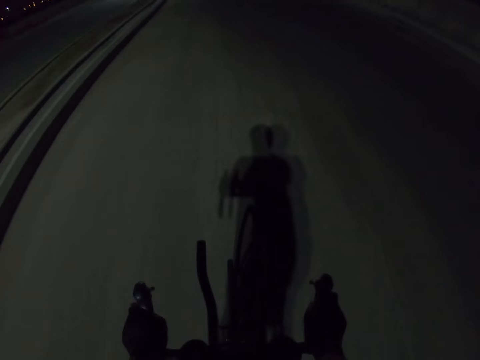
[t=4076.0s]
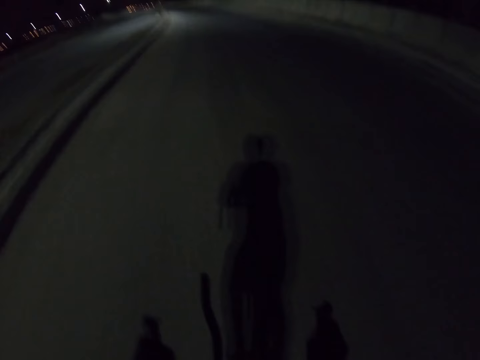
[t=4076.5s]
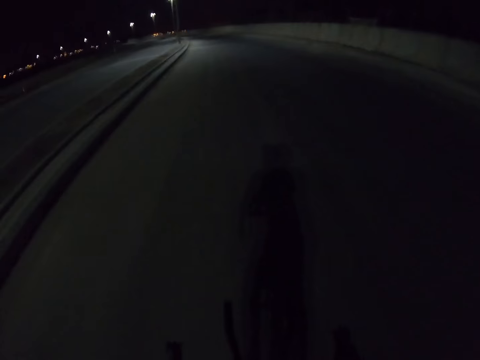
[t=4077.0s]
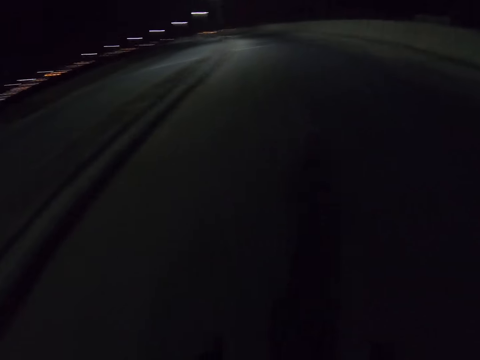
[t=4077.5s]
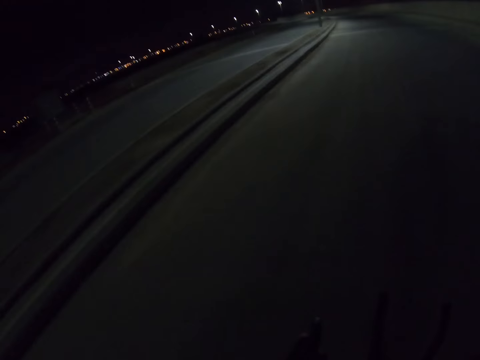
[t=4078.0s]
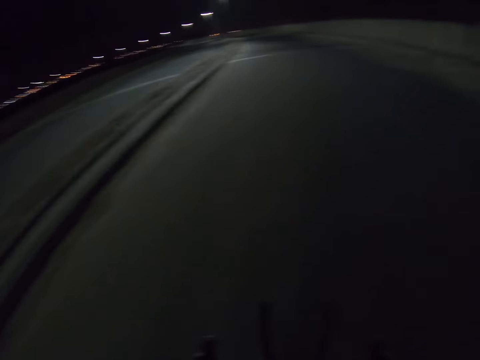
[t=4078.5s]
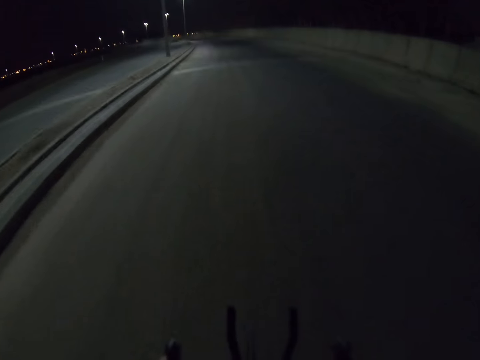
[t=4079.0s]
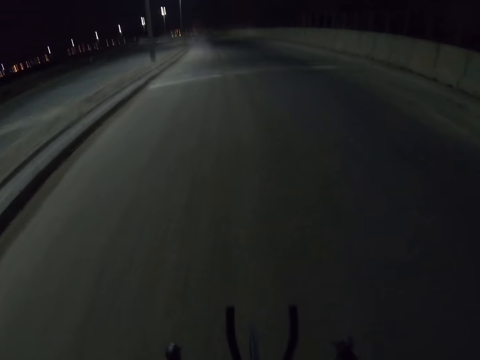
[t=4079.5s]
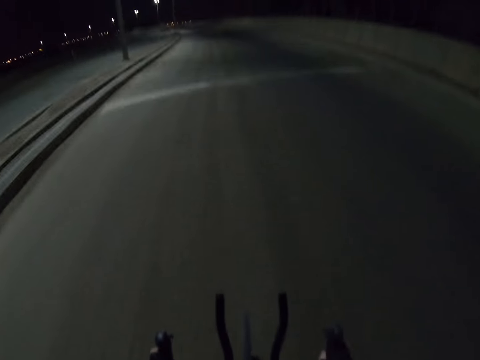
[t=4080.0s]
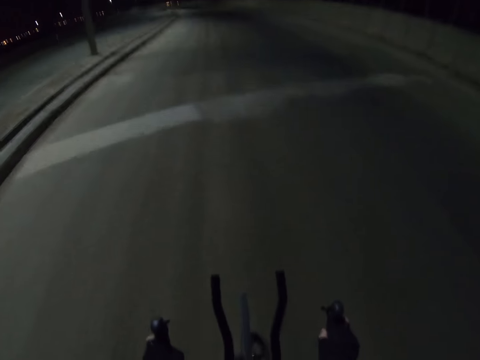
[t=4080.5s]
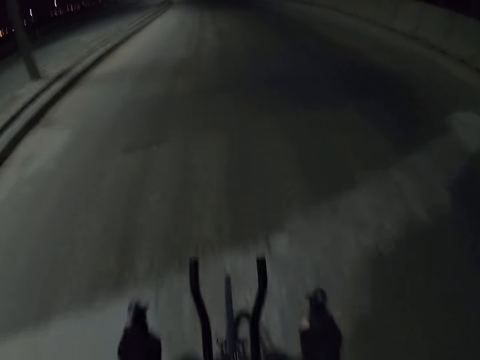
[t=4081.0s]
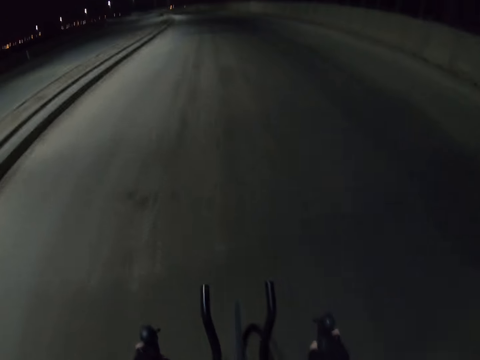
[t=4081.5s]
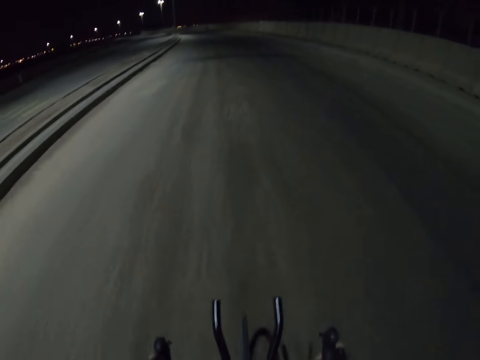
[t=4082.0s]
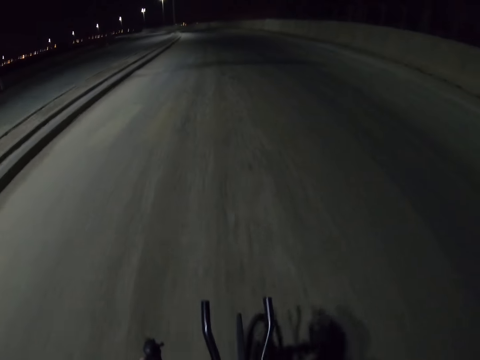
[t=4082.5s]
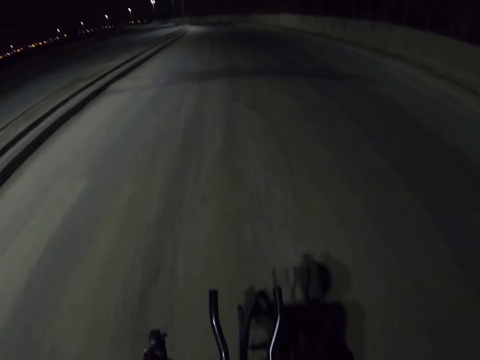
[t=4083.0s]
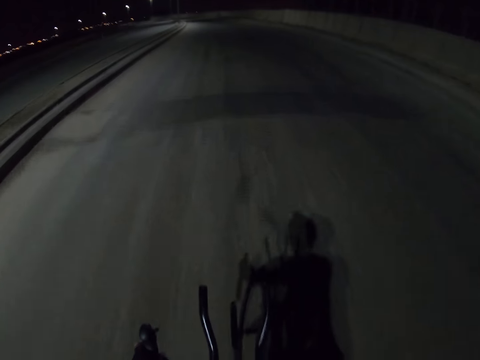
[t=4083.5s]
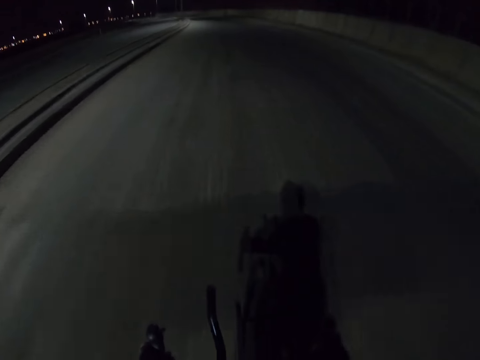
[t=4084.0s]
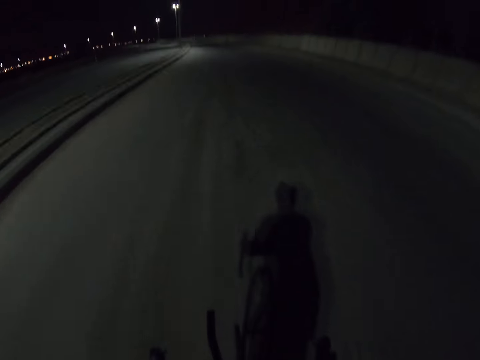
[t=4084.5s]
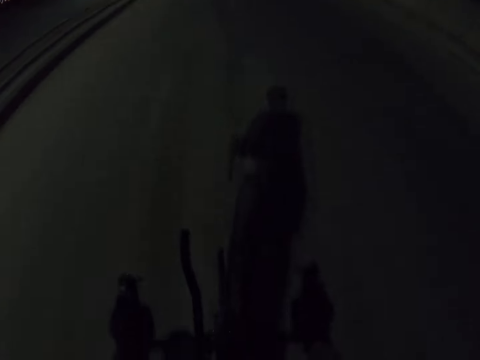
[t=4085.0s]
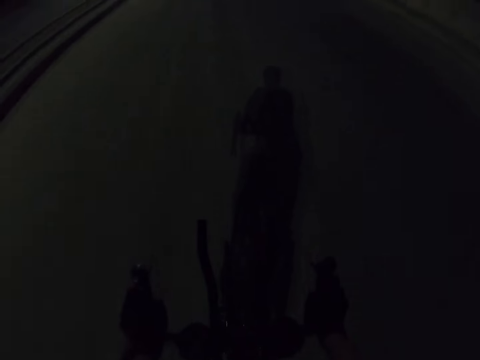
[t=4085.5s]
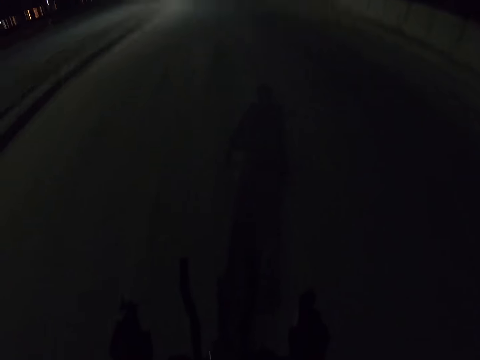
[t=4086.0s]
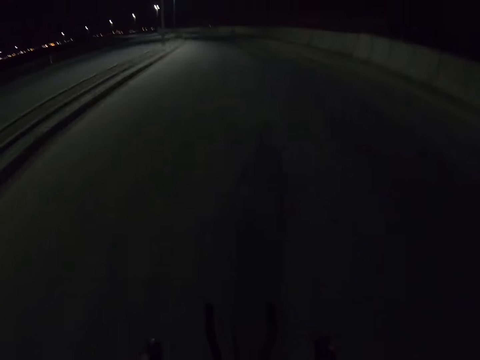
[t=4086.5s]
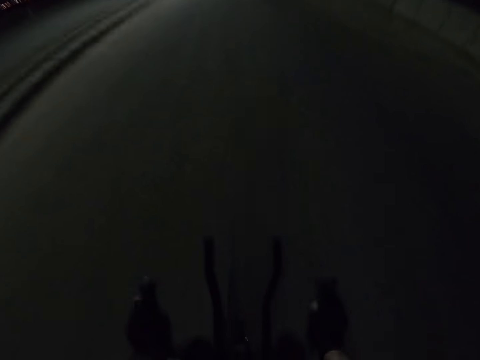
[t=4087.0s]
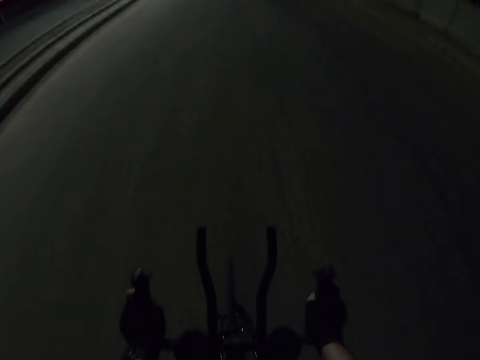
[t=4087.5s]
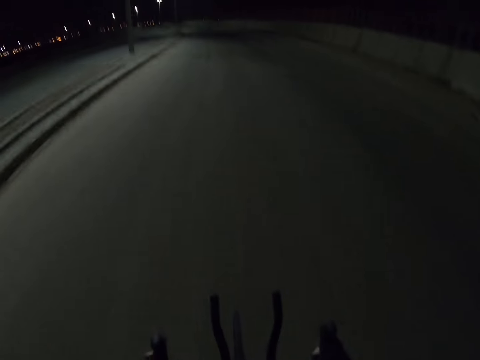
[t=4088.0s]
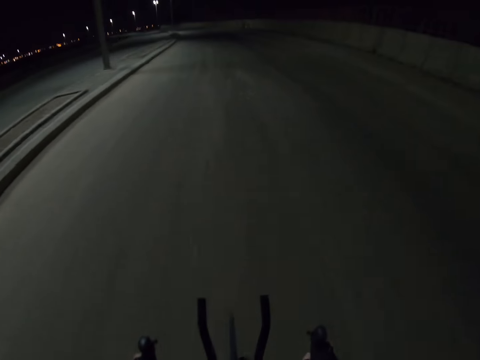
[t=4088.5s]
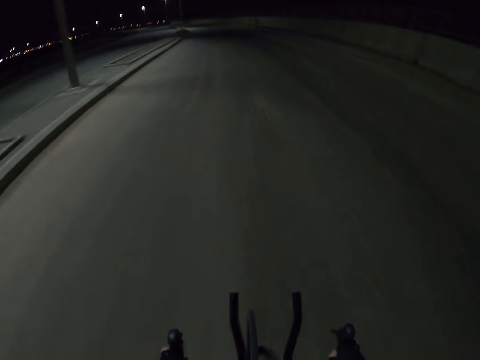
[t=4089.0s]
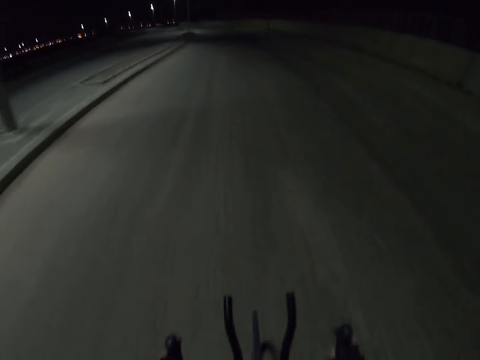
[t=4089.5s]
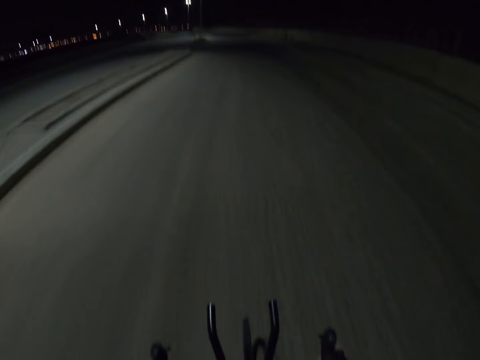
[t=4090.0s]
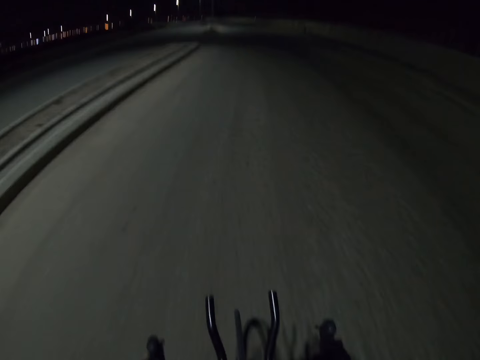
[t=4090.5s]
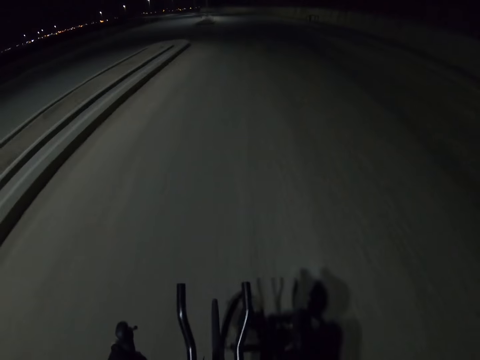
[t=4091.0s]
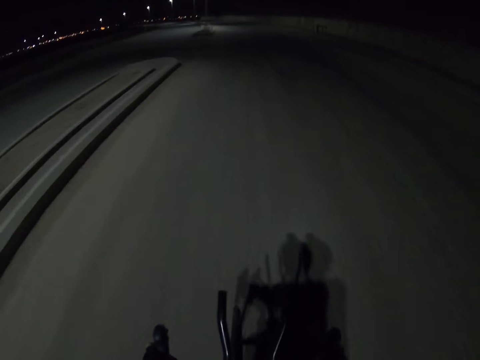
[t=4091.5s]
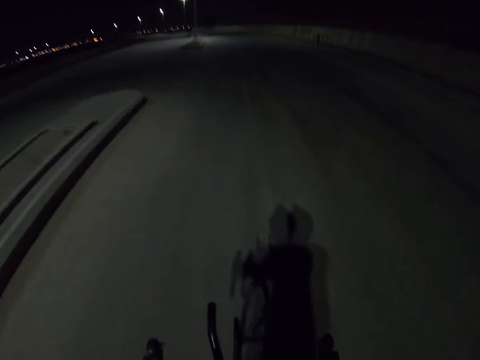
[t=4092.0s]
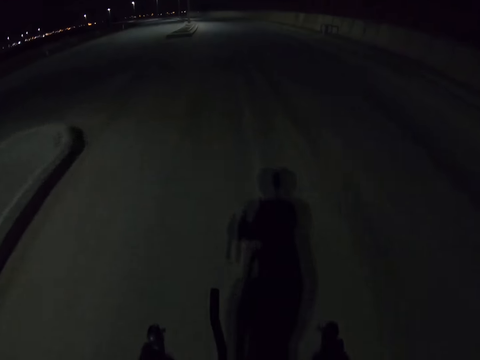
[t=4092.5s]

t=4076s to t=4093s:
The camera wearer looks down. They look sideways. They look ahead. They look down. They look ahead. They look down. They look ahead.

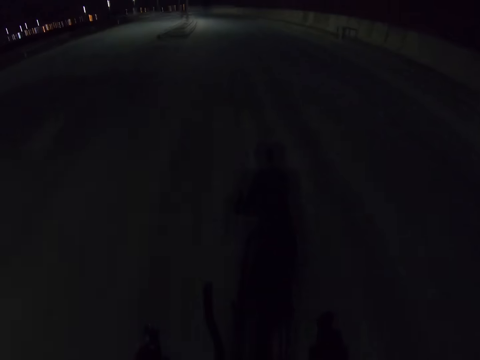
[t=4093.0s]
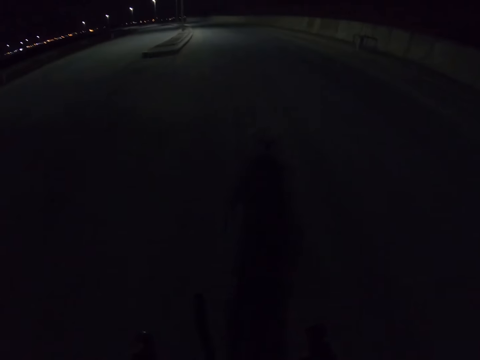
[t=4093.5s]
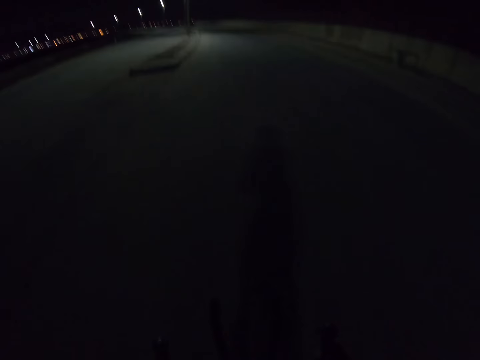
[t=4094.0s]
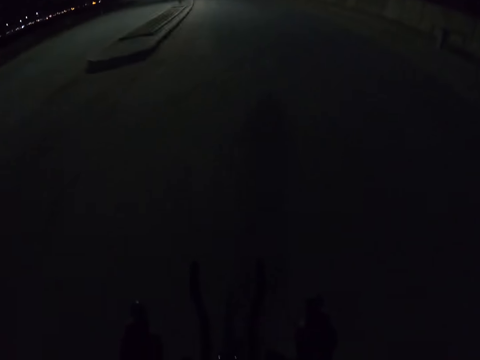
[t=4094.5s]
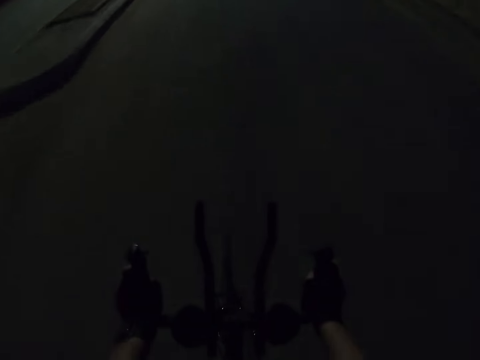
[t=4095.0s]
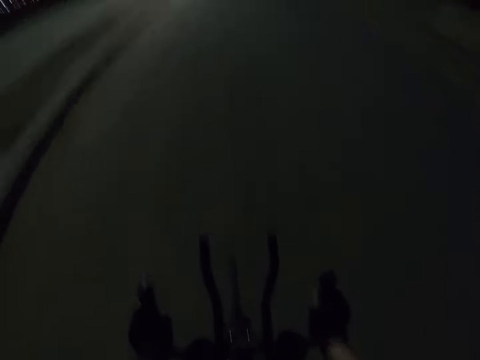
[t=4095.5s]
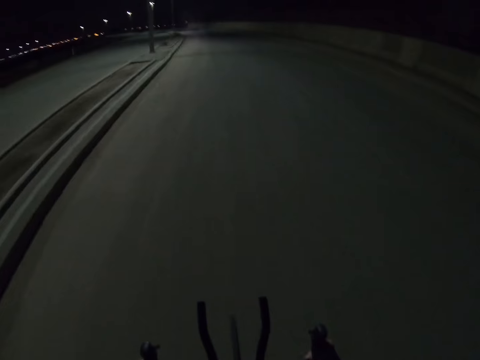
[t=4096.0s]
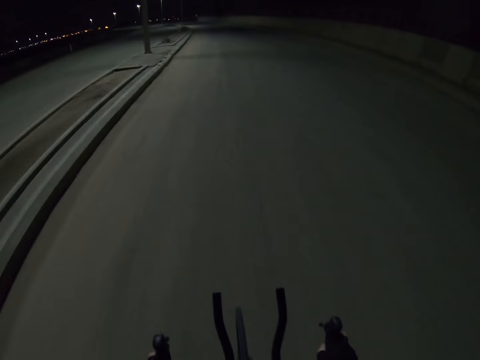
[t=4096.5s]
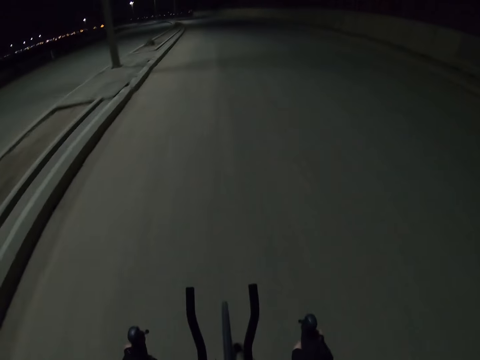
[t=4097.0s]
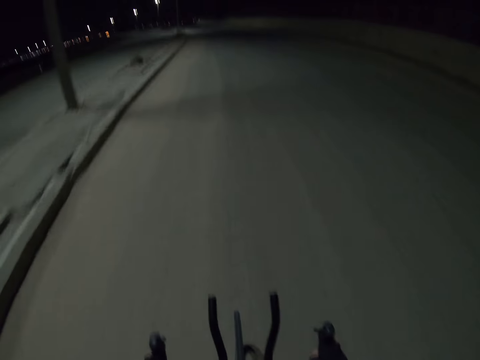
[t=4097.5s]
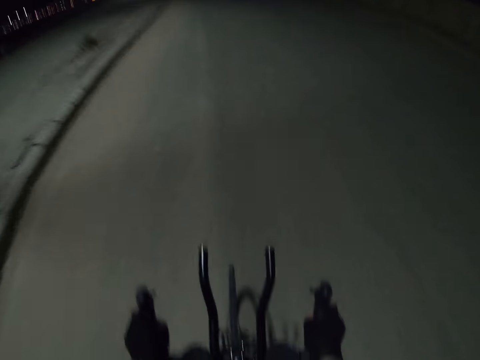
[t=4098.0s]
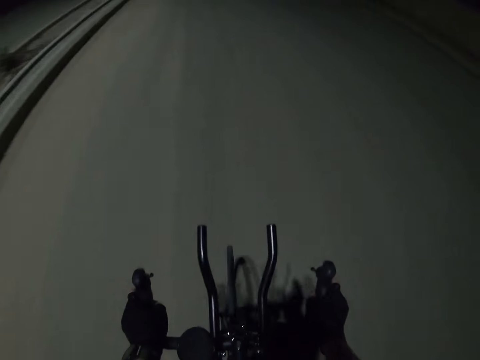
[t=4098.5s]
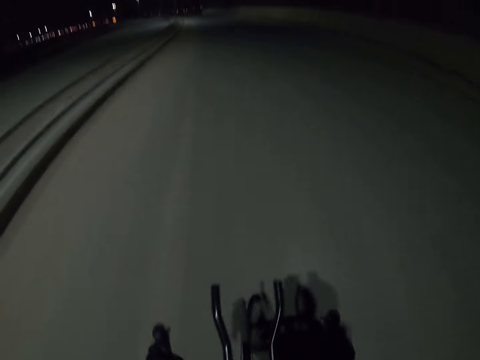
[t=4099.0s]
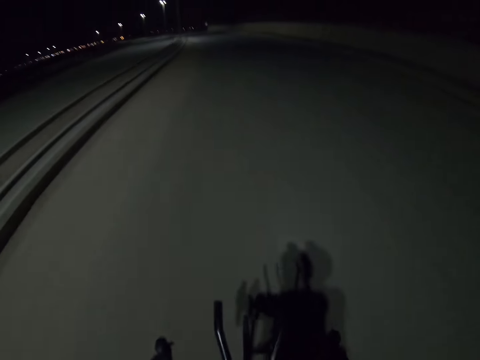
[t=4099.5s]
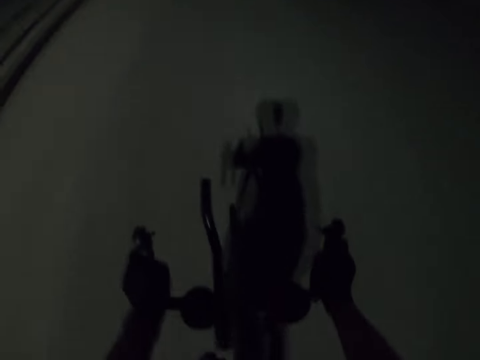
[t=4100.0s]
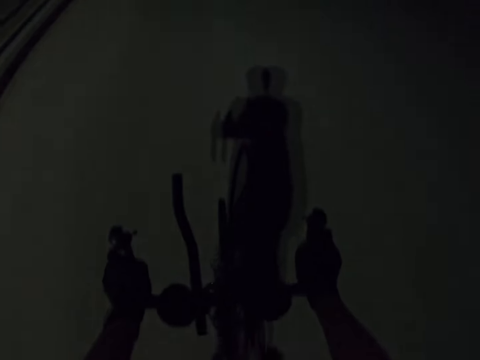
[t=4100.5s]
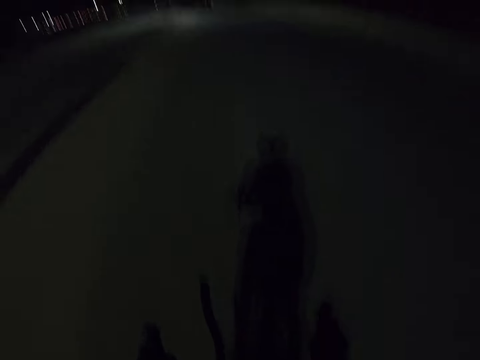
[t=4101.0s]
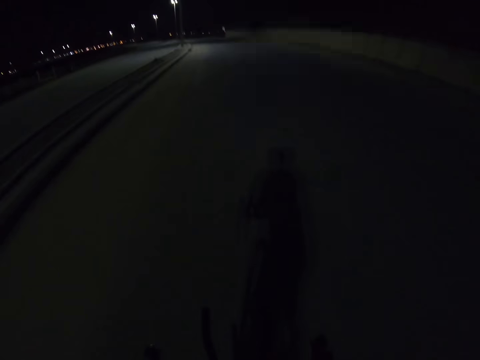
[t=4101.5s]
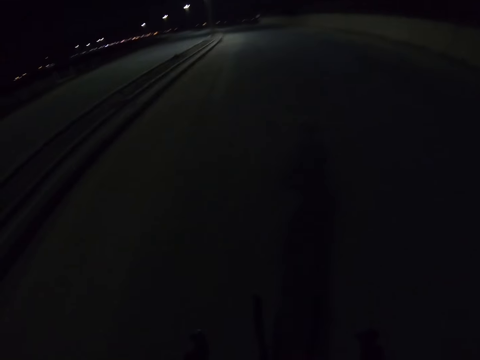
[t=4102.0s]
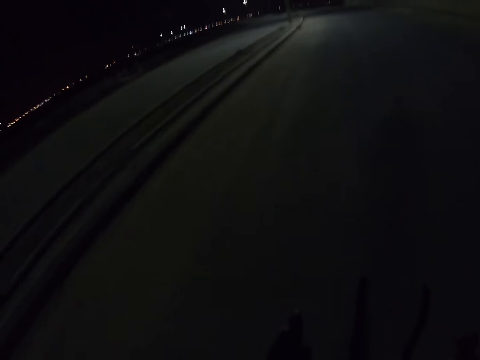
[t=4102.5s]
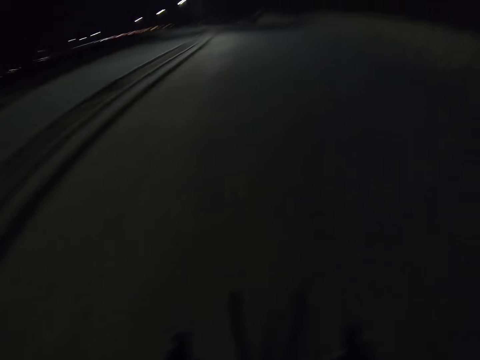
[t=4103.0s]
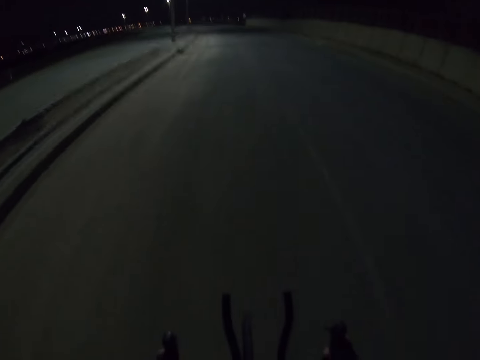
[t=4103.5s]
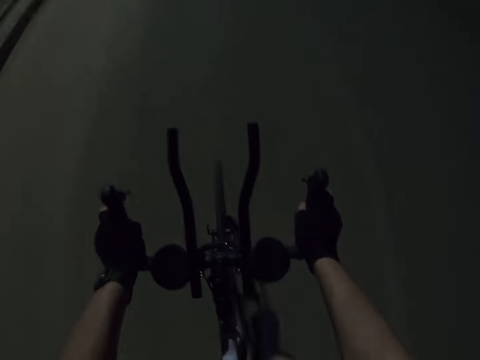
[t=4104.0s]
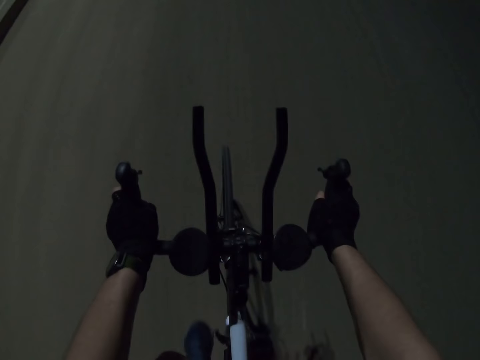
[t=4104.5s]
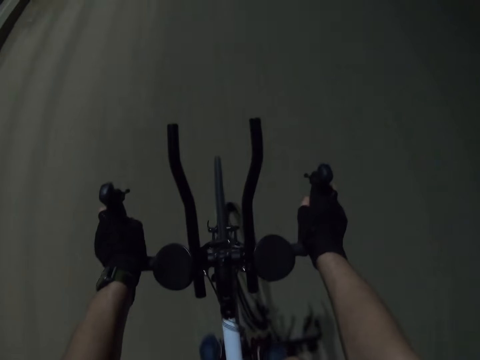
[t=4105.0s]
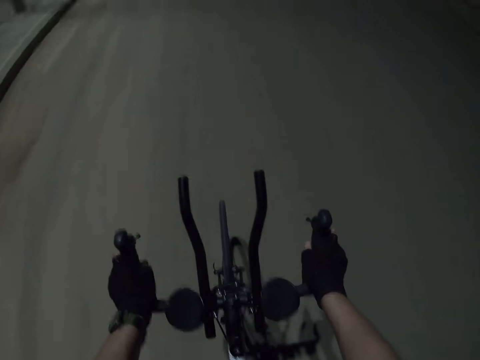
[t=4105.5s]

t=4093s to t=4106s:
The camera wearer looks down. They look ahead. They look down. They look ahead. They look down. They look ahead. They look sideways. They look ahead. They look down.
